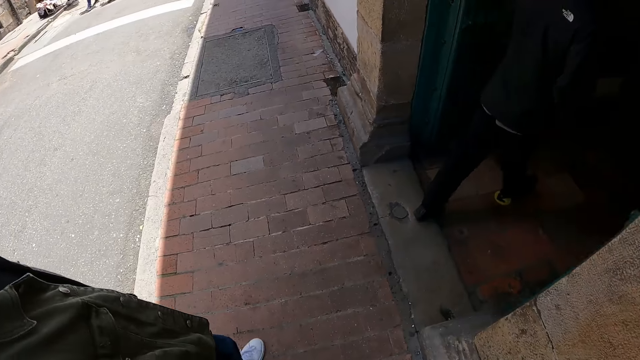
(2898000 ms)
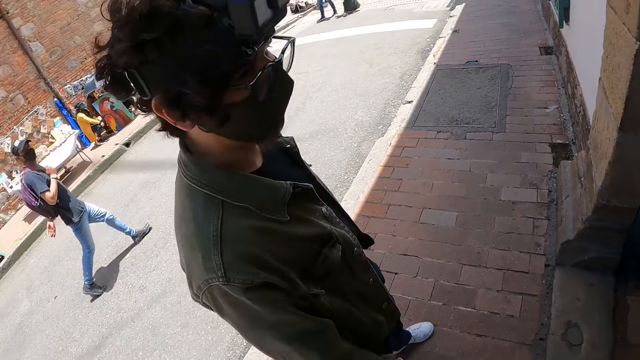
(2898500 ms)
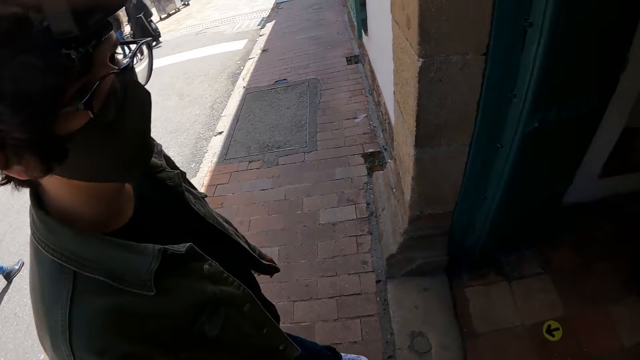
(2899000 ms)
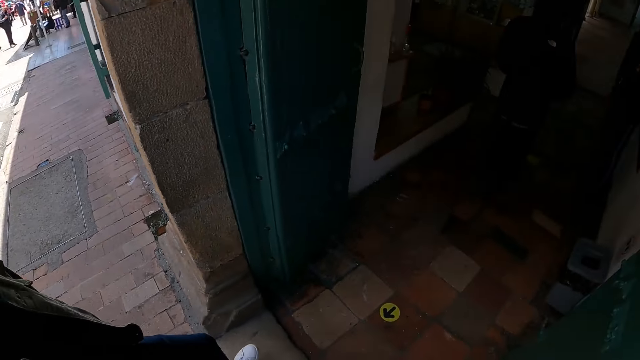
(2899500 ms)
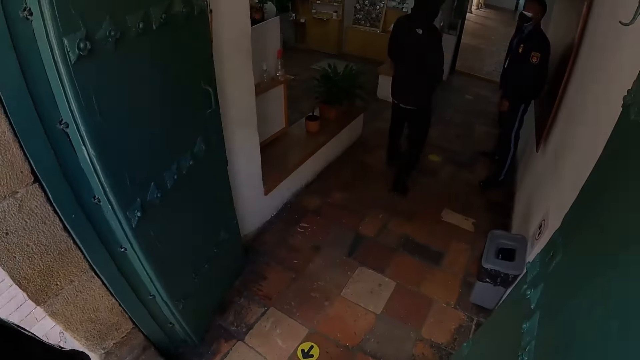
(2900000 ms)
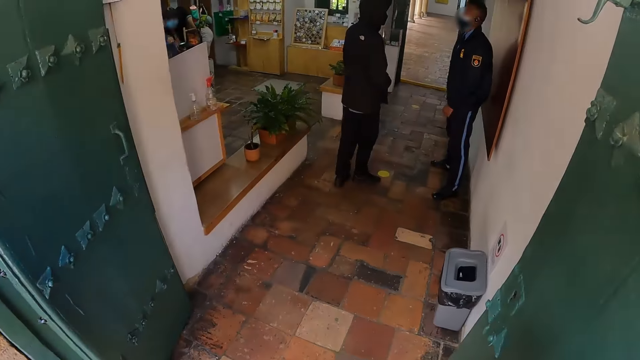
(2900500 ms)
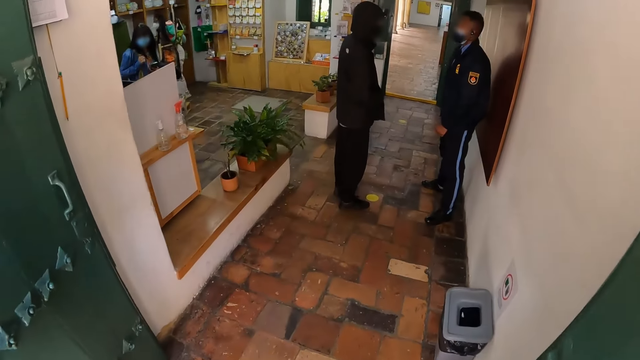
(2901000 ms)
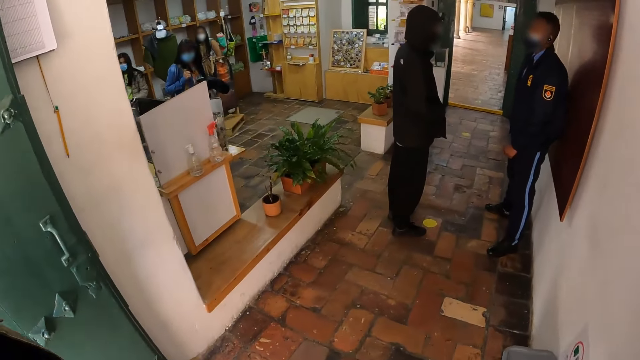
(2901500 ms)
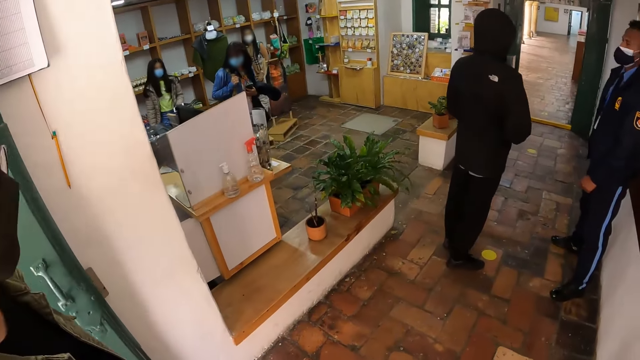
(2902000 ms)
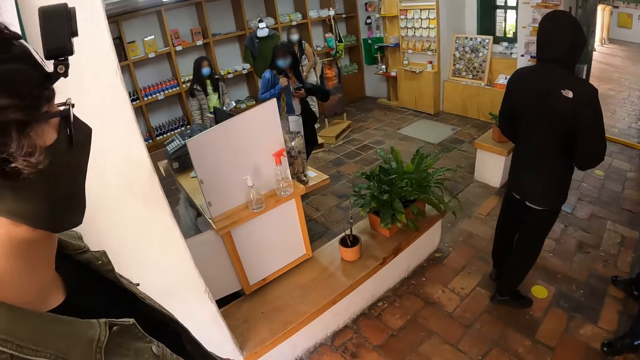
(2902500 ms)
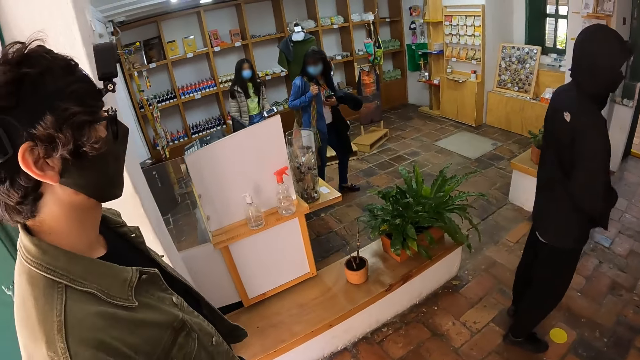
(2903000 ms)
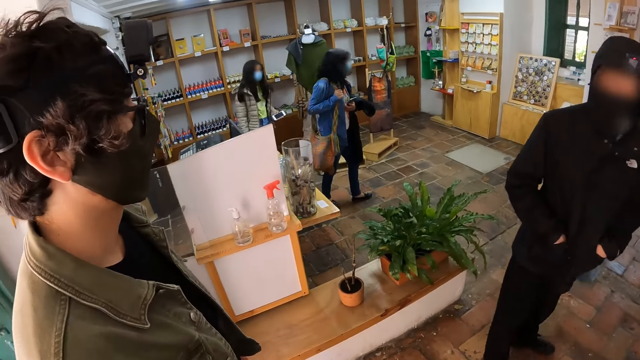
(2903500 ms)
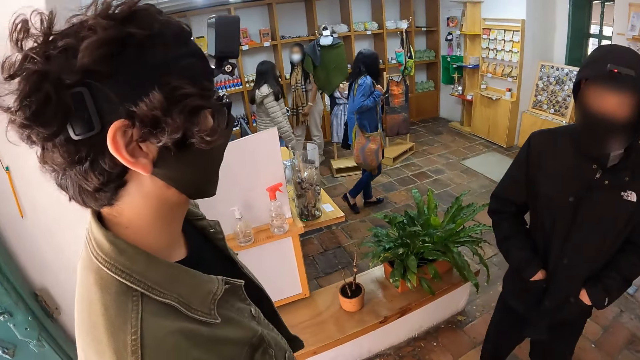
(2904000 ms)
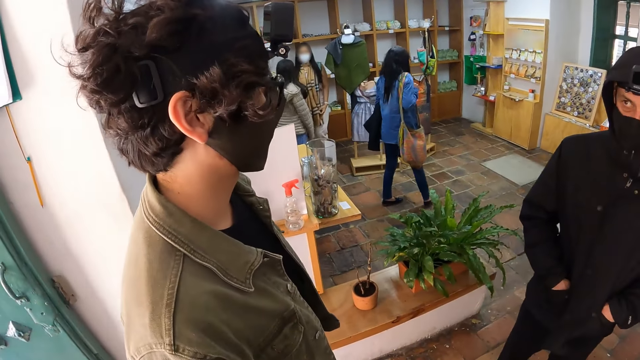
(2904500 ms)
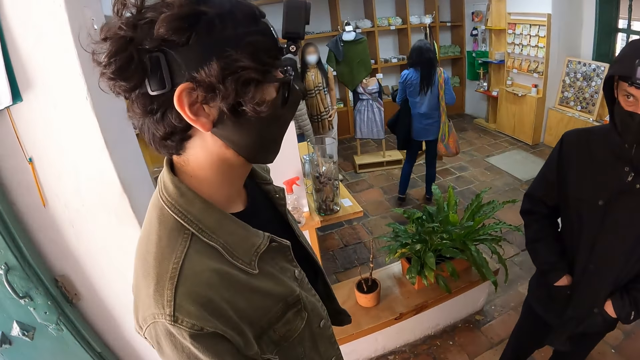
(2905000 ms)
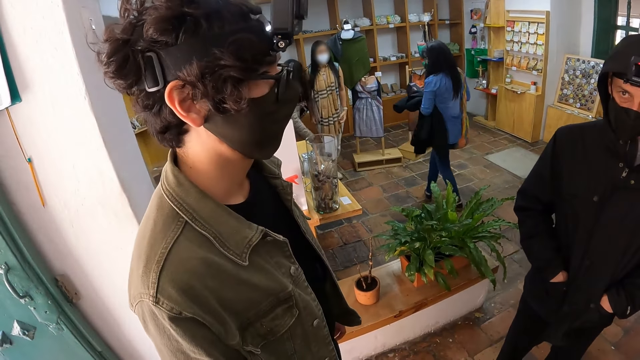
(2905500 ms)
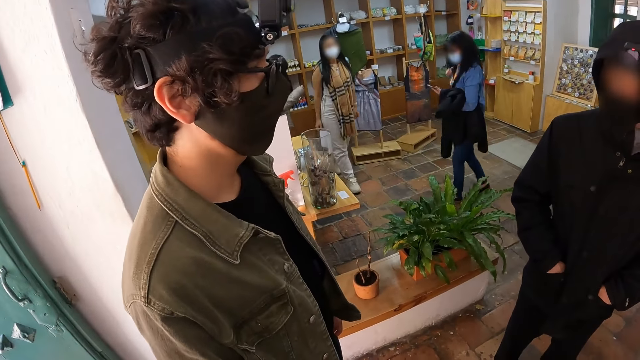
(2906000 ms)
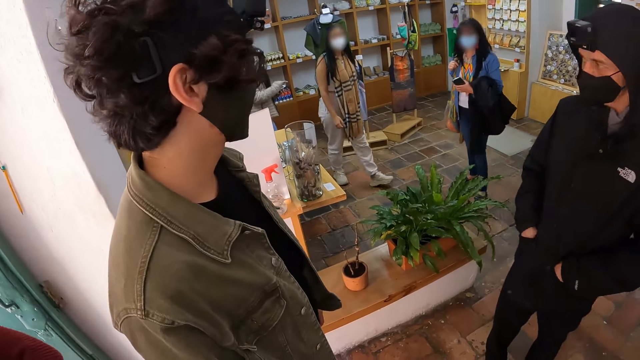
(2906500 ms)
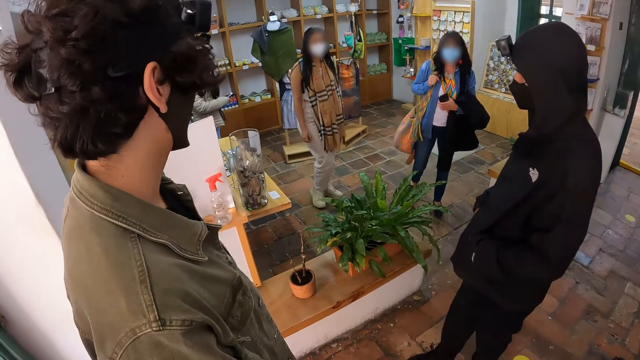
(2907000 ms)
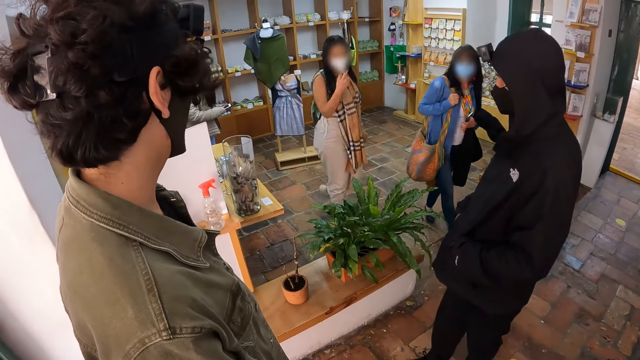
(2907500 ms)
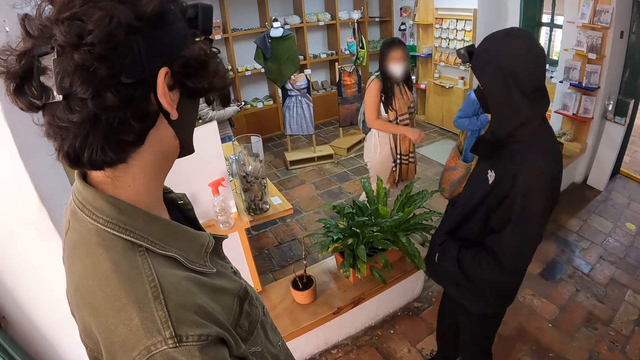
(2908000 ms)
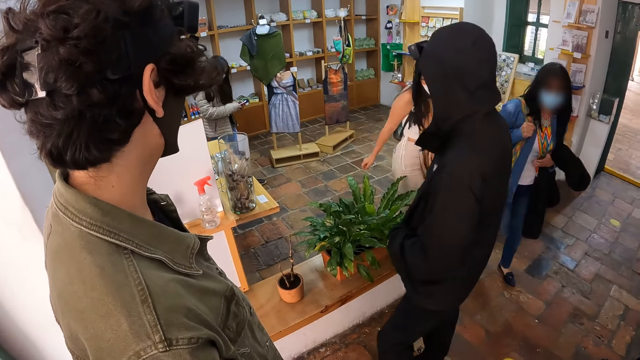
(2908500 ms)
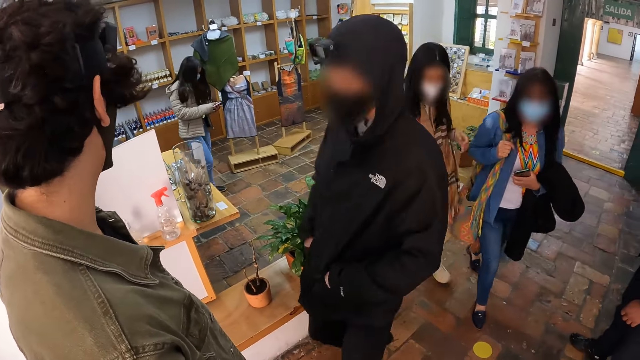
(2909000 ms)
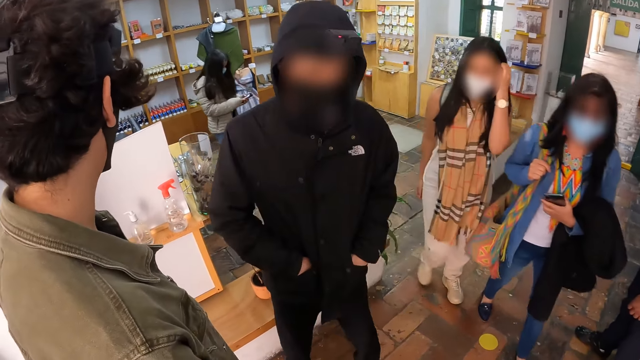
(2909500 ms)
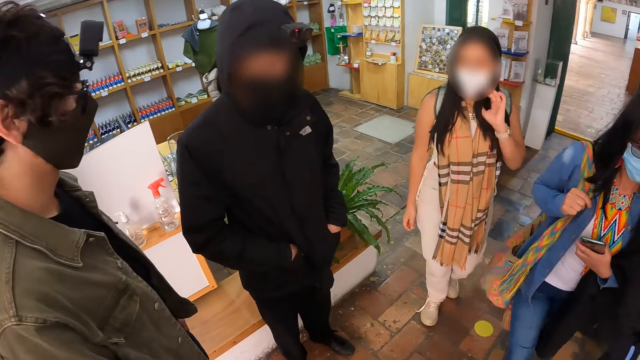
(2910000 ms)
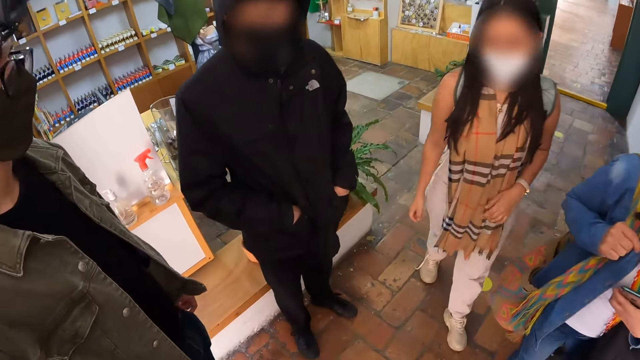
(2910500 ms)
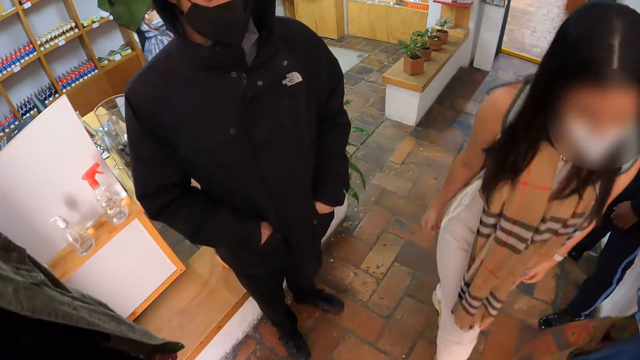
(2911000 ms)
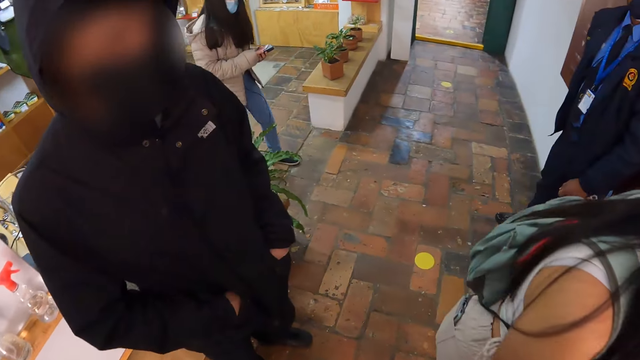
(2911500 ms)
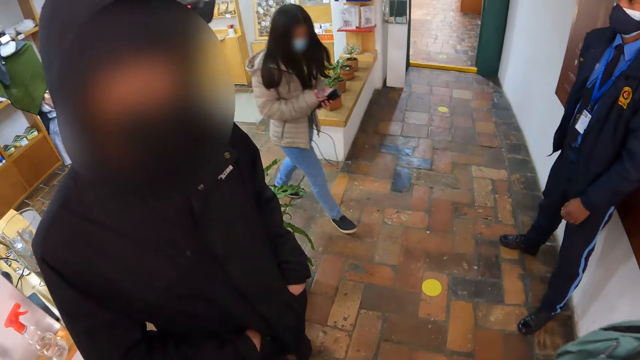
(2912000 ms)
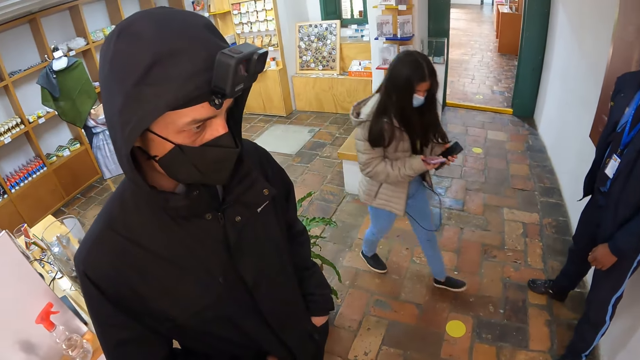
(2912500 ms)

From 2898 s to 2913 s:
The camera wearer enters a shop. A man enters the shop. The camera wearer looks around the shop. Another man looks around. The first man nods the head. The other man looks around. A woman walks out.

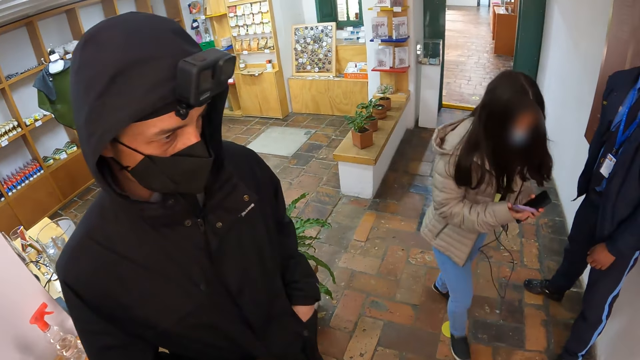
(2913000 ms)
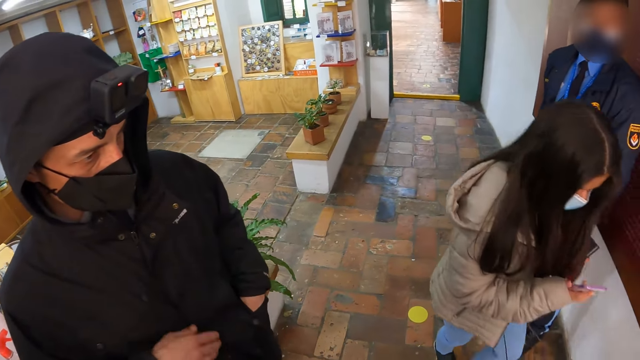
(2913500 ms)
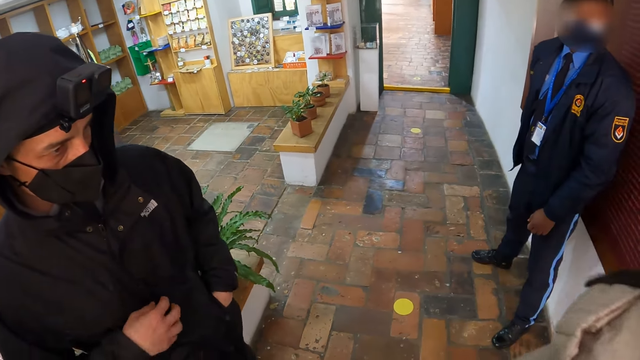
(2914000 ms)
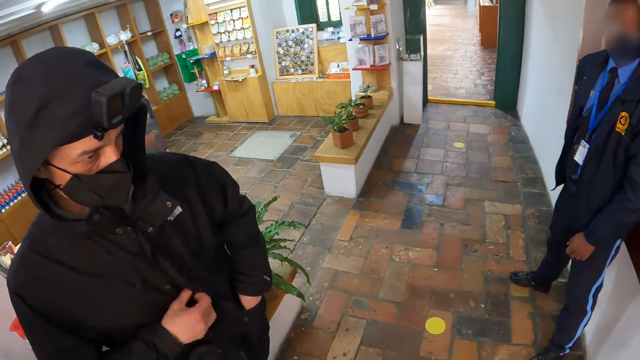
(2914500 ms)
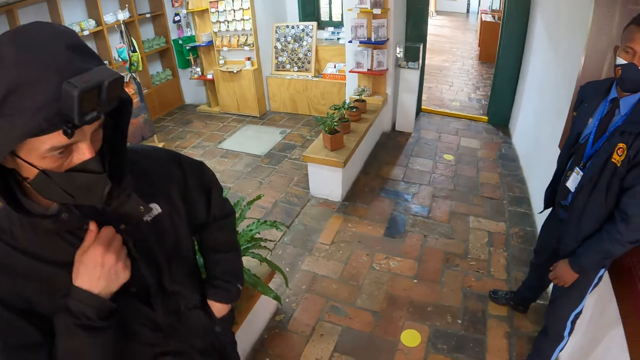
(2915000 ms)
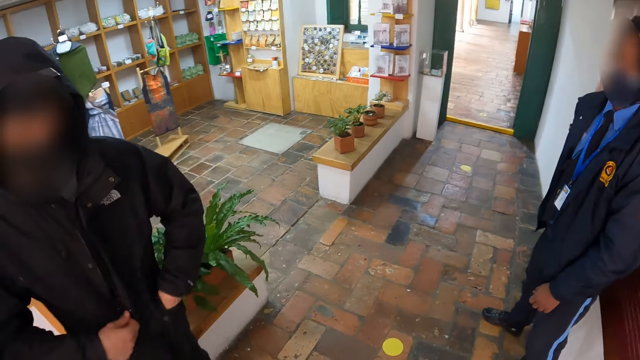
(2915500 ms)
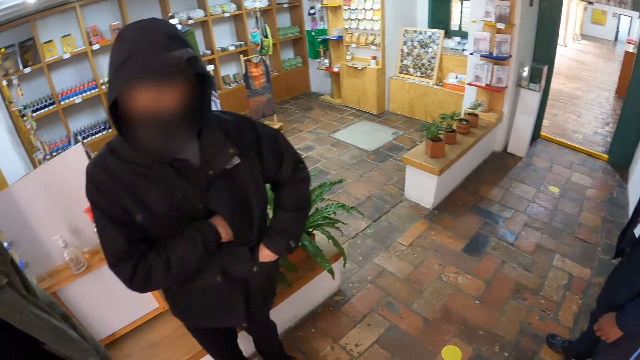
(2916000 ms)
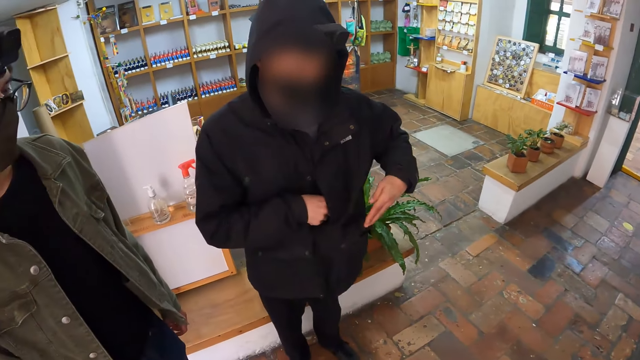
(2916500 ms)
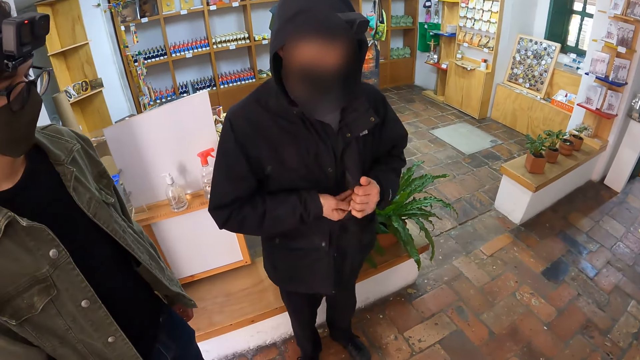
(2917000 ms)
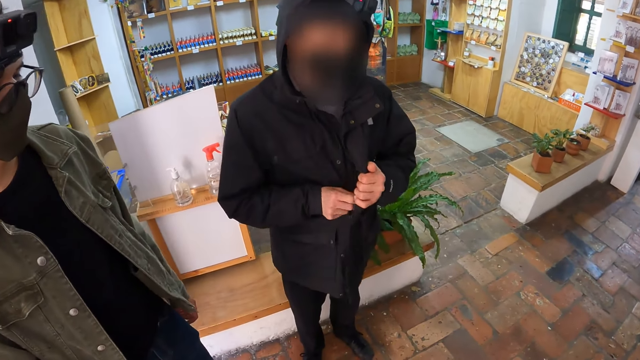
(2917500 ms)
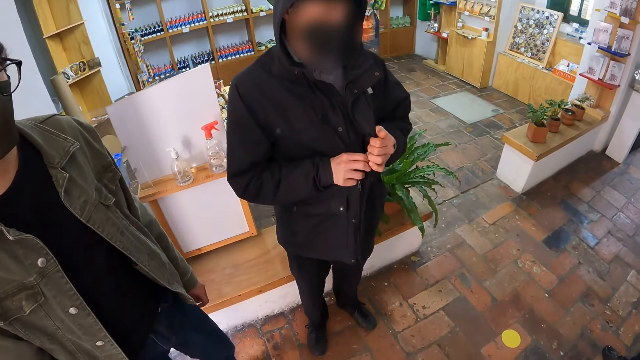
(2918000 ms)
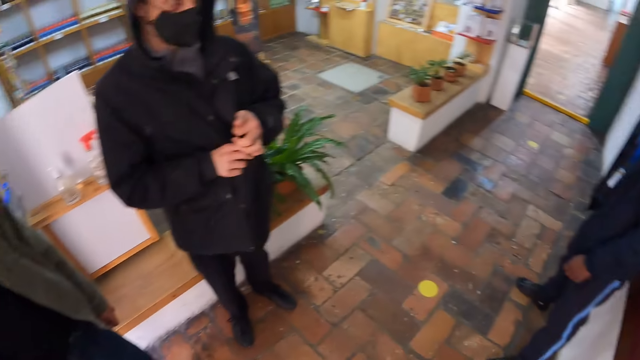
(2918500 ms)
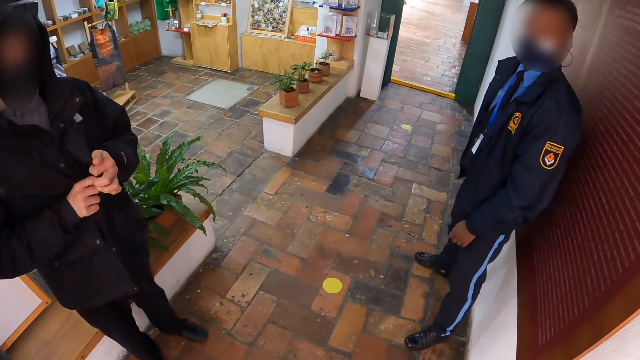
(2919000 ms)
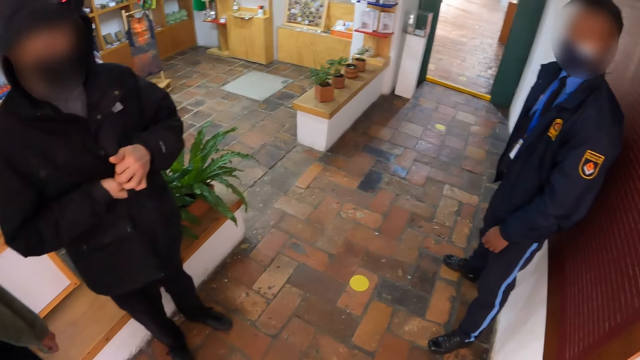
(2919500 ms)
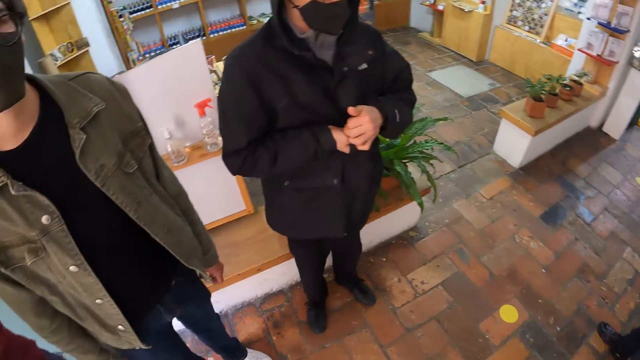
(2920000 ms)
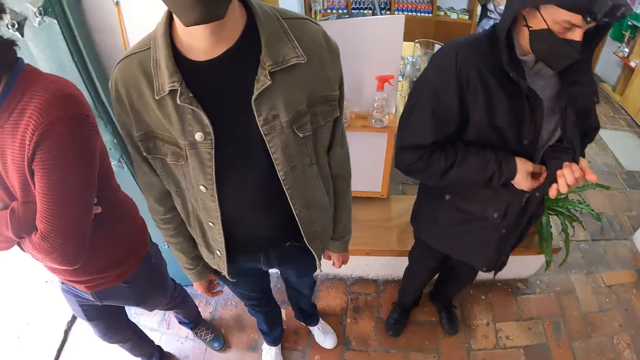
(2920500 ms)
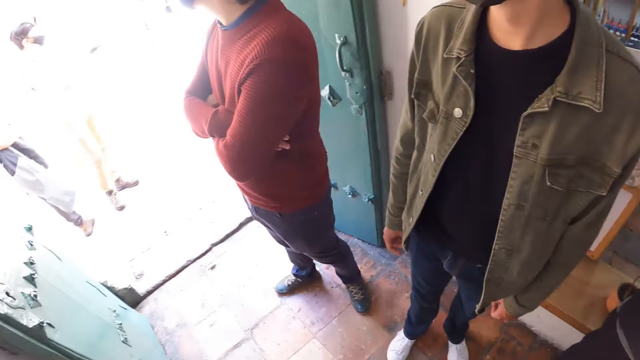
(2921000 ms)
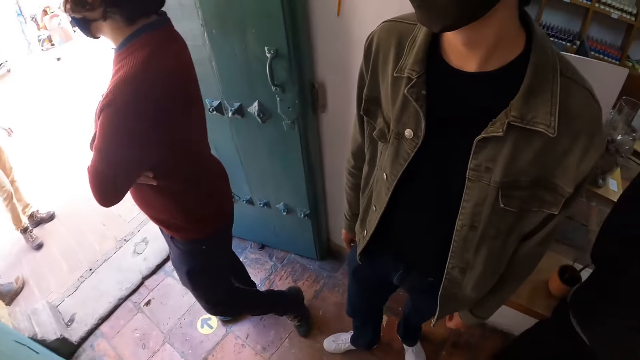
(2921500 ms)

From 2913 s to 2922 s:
A man holds the chest with the right hand. The man unzips the jacket with the right hand, holds the jacket with both hands, and unzips the jacket's pocket.
